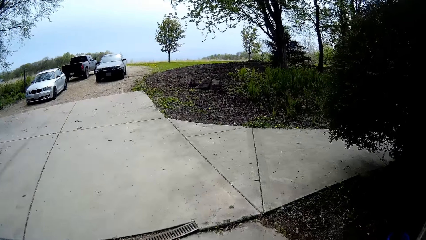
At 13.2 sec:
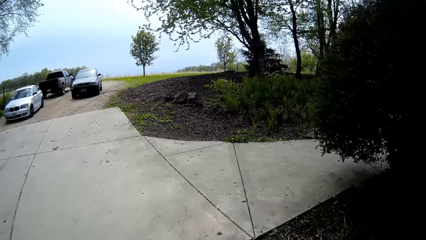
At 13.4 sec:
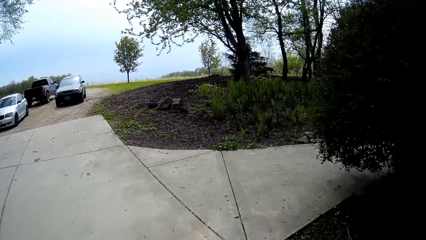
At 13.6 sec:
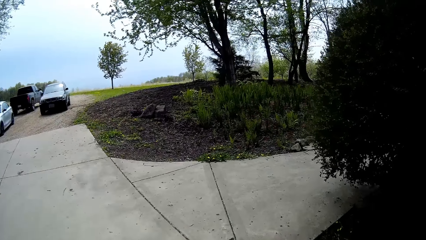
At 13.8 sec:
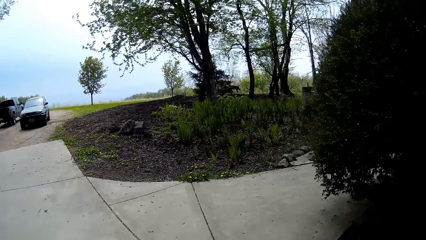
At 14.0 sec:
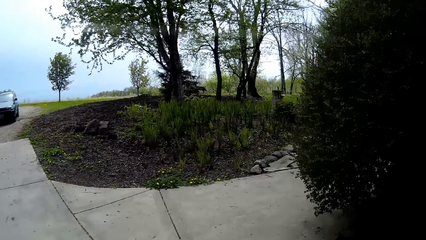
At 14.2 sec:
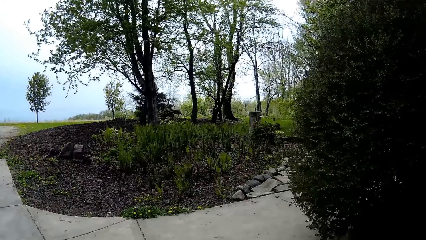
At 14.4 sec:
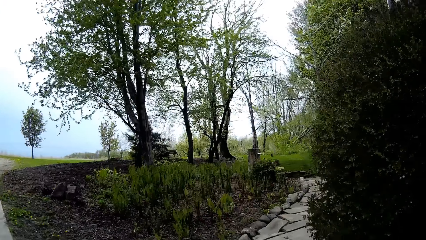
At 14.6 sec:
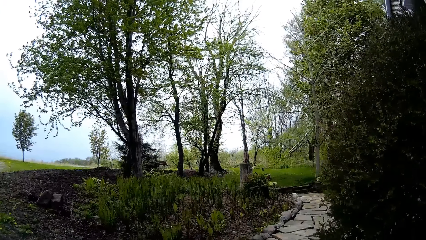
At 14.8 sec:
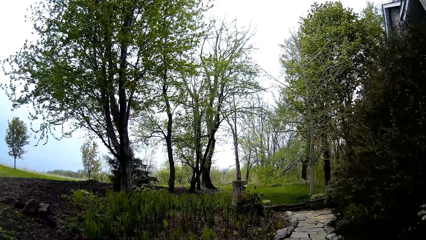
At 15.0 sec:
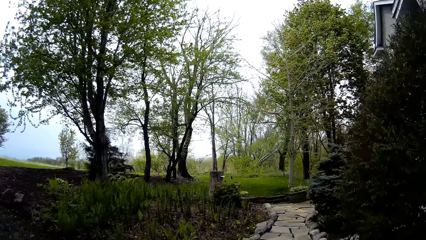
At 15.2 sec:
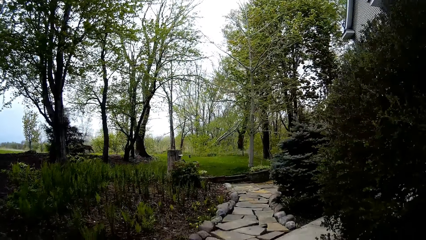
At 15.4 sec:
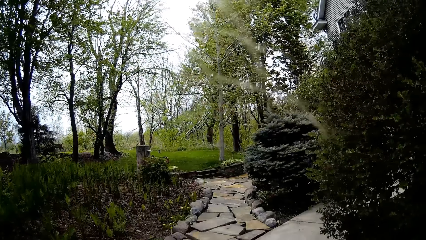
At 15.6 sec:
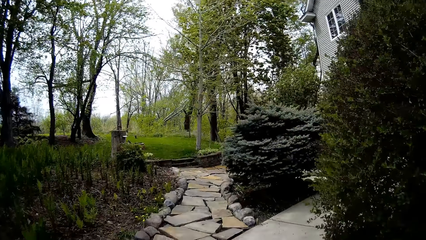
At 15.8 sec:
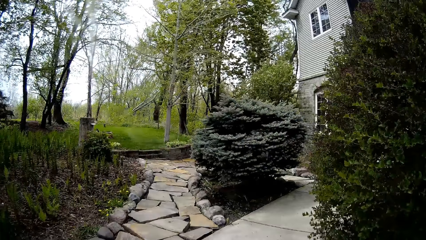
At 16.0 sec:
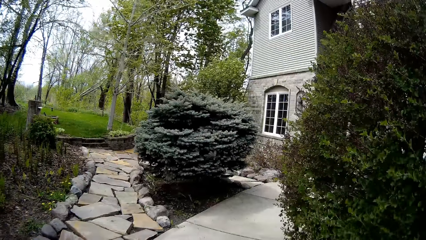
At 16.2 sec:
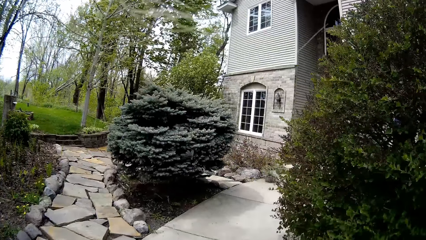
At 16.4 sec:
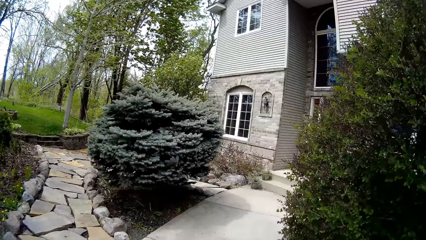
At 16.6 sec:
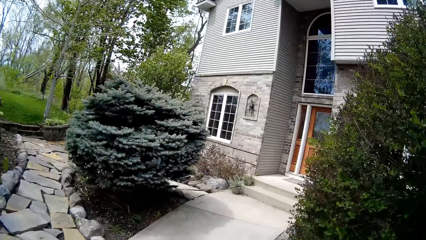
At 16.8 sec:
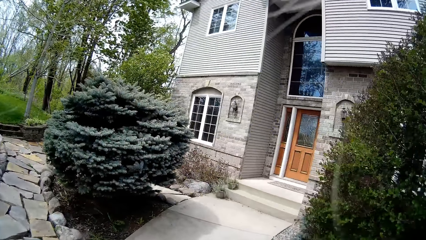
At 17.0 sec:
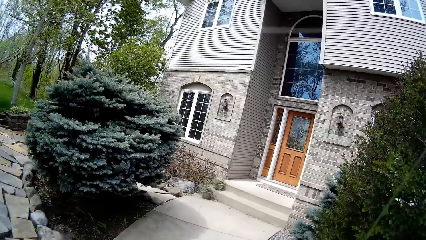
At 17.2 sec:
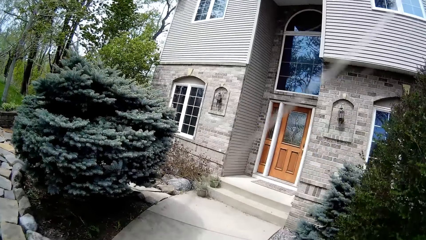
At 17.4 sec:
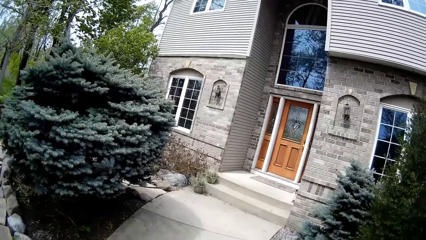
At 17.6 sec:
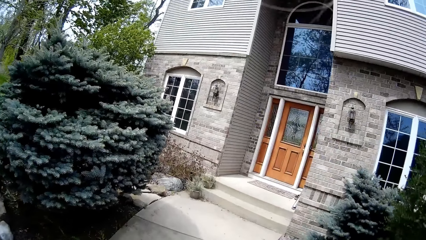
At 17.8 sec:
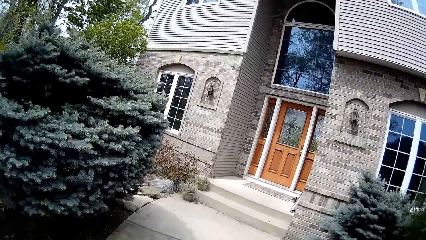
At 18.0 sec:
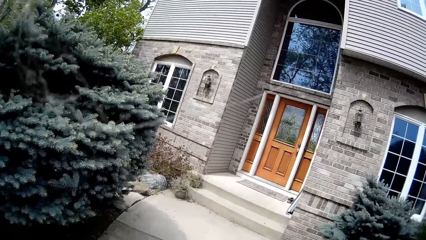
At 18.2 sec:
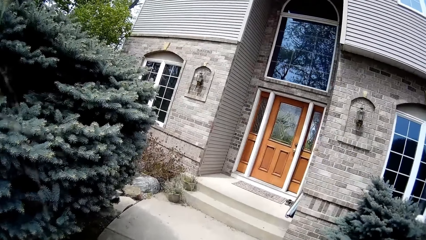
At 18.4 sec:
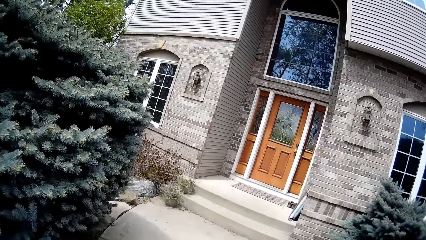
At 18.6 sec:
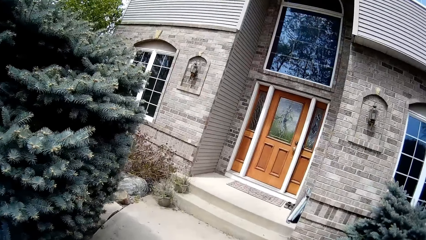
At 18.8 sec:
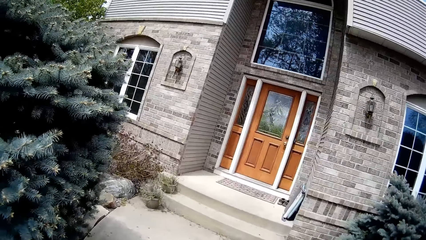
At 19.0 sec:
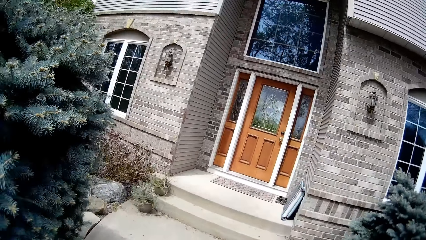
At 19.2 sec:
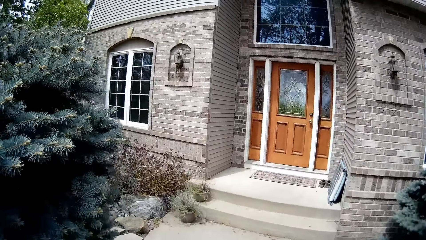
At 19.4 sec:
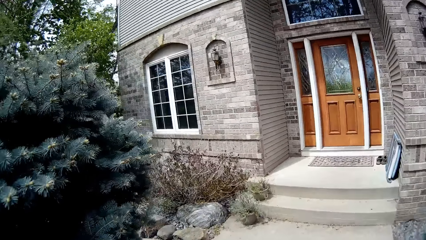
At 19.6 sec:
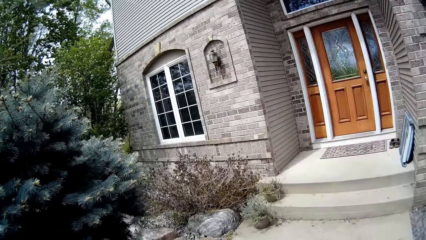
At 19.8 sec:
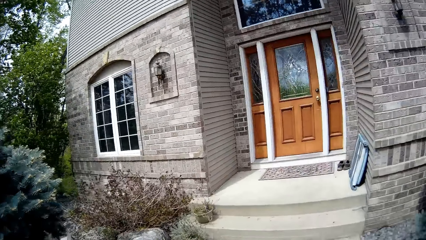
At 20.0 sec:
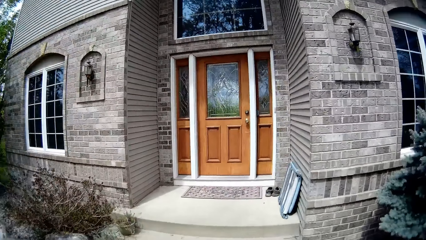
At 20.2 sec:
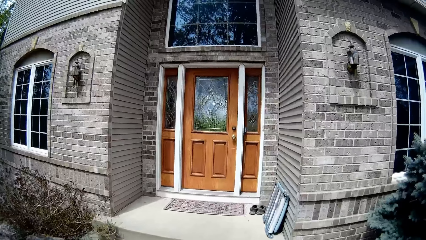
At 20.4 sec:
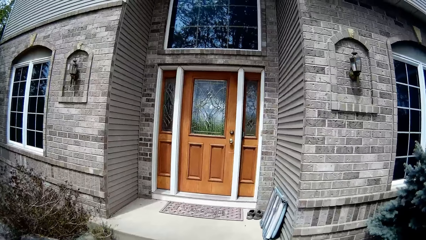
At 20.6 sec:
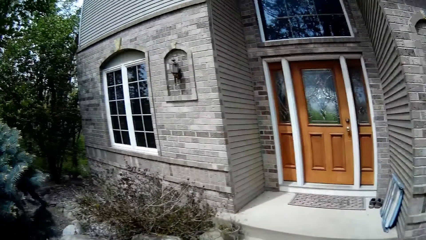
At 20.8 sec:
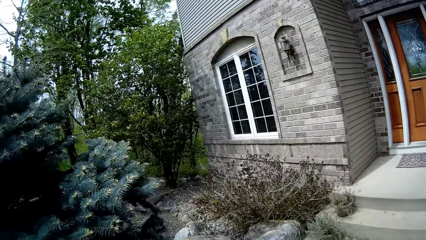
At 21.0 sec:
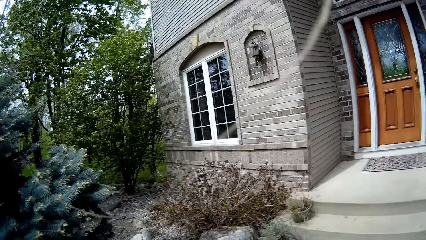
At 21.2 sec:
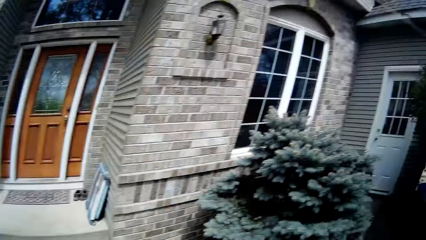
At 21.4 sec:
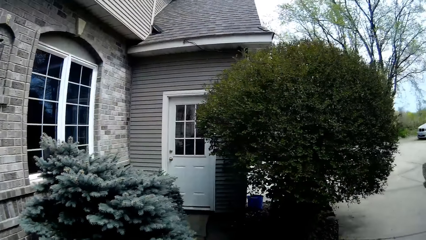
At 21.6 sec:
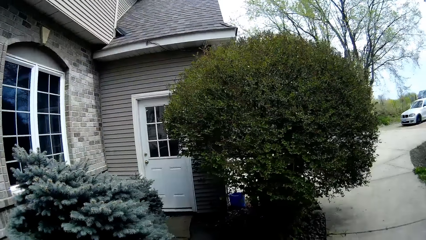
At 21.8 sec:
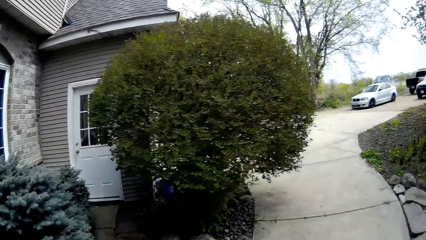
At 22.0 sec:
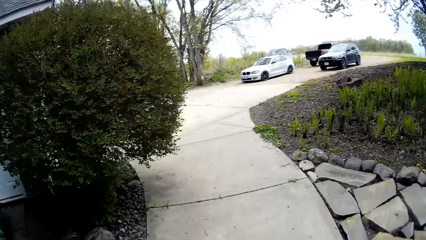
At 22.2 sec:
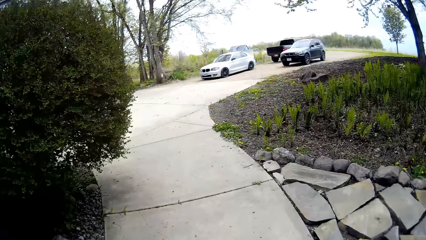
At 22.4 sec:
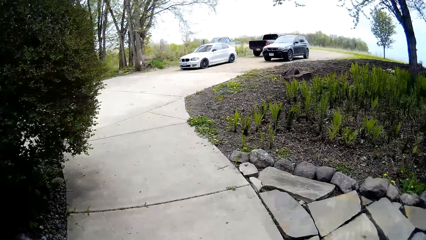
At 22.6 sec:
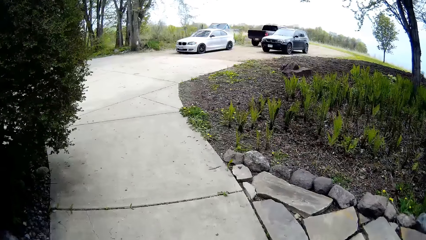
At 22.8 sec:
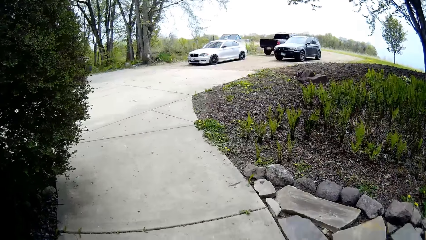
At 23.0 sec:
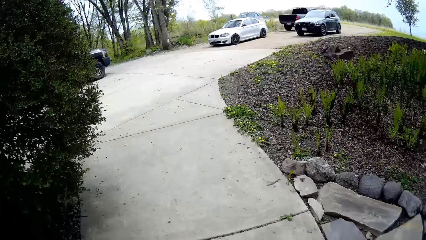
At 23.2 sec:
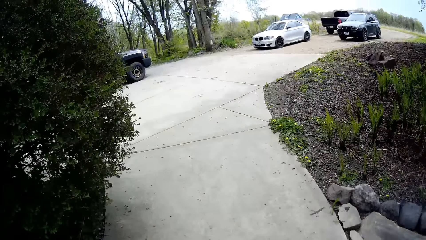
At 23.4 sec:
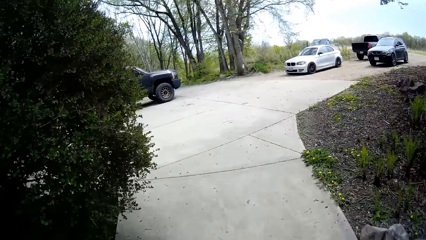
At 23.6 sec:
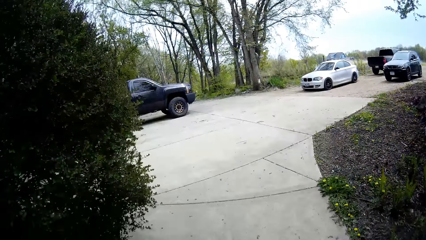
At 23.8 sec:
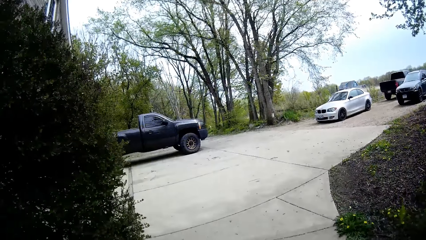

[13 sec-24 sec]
The camera wearer walks outside from the workshop. They walk into the workshop.

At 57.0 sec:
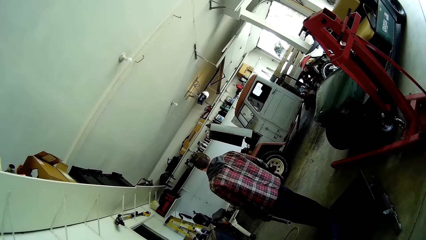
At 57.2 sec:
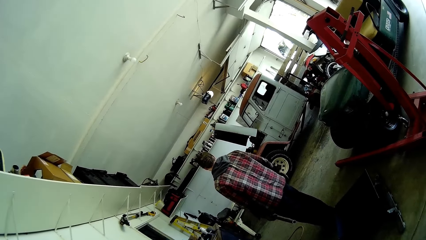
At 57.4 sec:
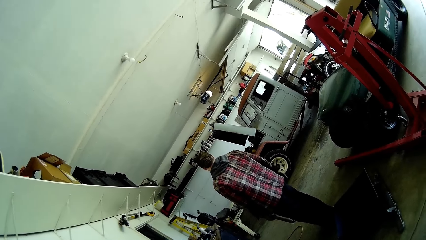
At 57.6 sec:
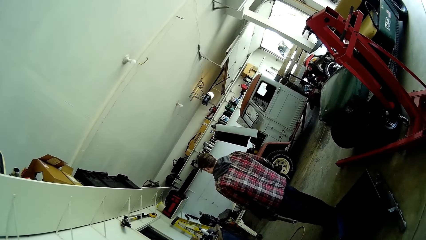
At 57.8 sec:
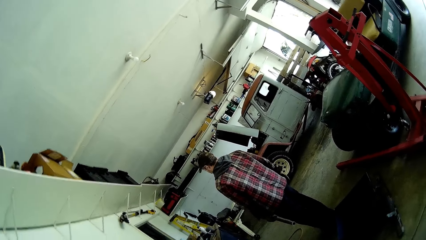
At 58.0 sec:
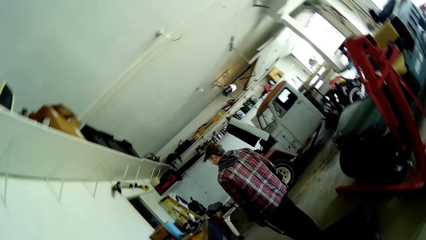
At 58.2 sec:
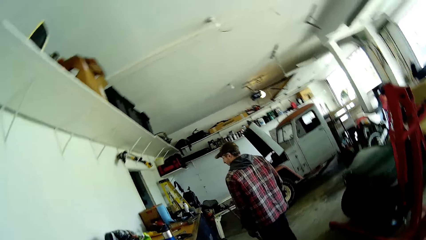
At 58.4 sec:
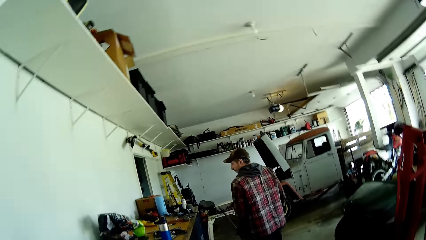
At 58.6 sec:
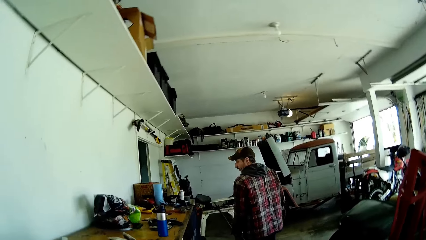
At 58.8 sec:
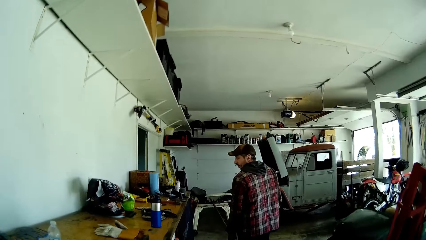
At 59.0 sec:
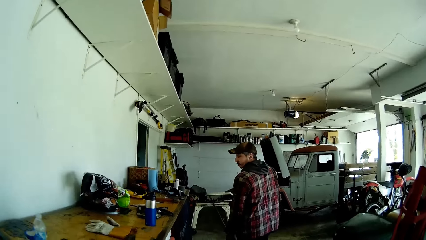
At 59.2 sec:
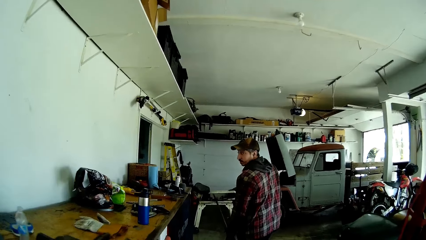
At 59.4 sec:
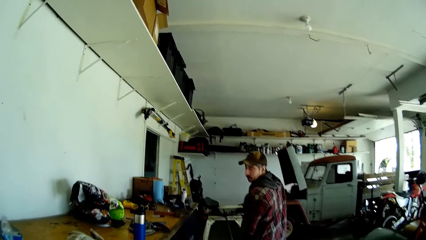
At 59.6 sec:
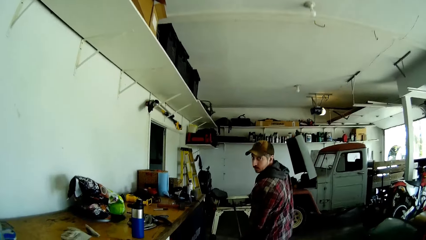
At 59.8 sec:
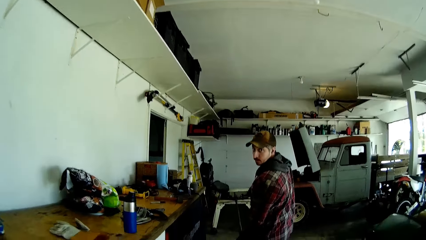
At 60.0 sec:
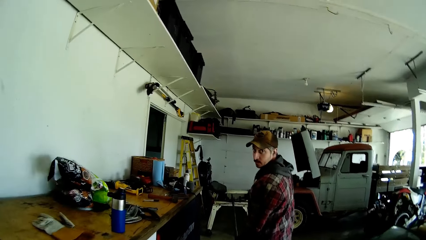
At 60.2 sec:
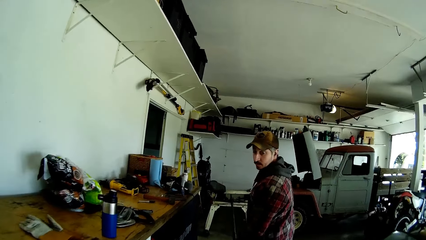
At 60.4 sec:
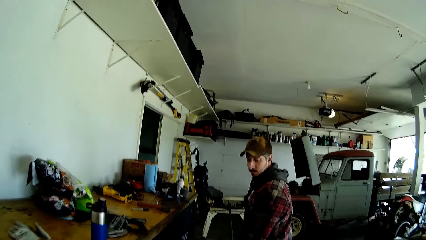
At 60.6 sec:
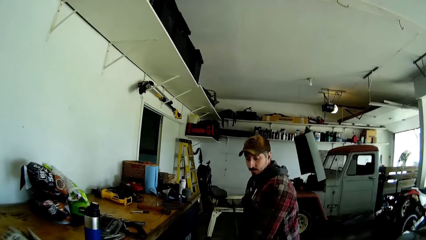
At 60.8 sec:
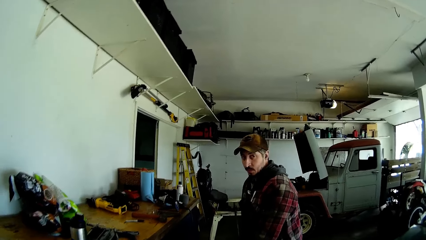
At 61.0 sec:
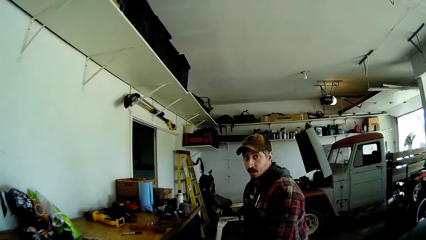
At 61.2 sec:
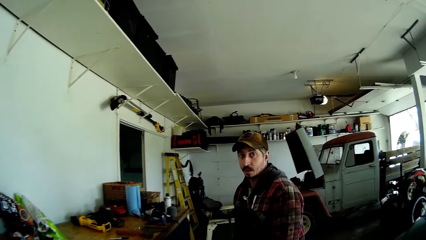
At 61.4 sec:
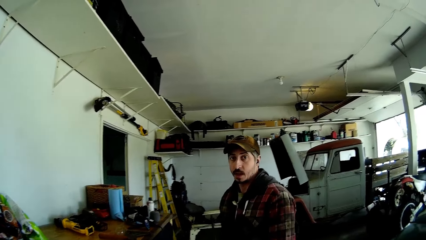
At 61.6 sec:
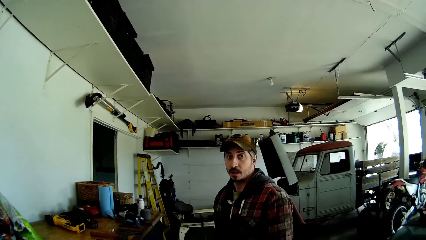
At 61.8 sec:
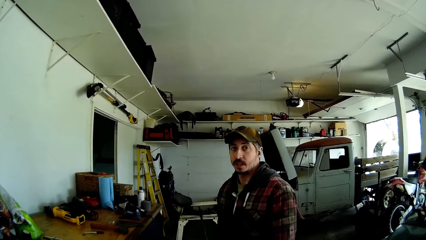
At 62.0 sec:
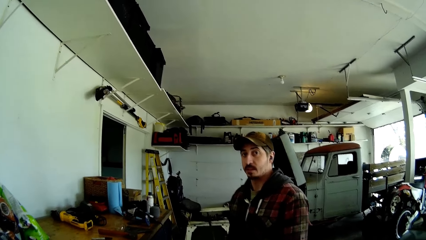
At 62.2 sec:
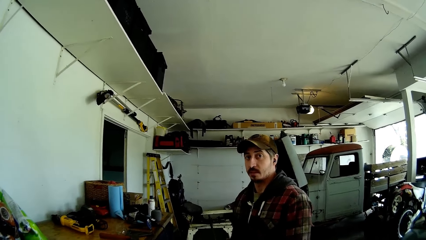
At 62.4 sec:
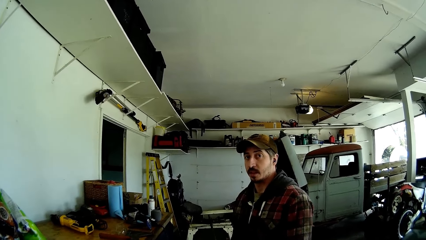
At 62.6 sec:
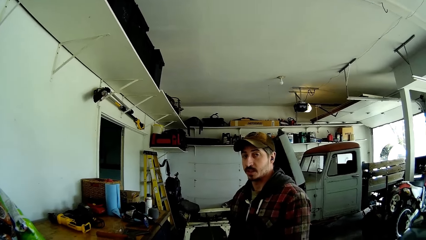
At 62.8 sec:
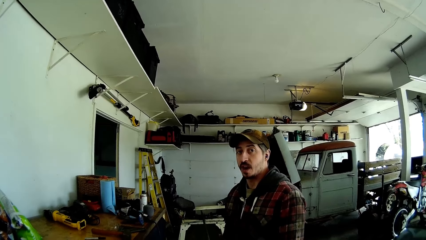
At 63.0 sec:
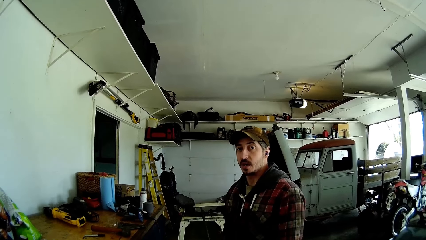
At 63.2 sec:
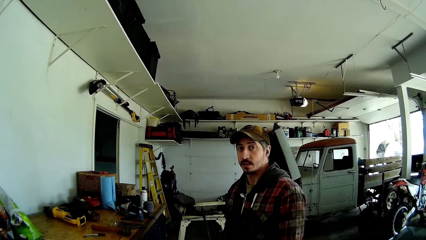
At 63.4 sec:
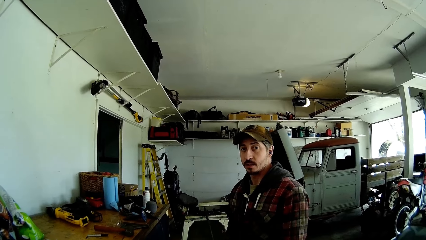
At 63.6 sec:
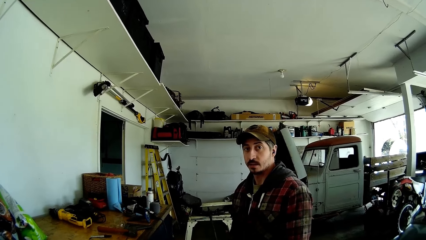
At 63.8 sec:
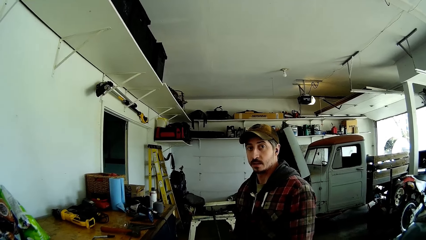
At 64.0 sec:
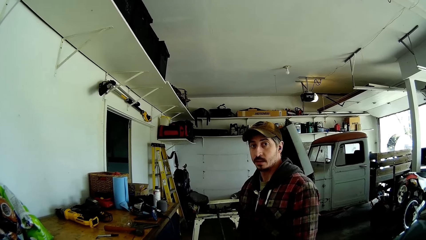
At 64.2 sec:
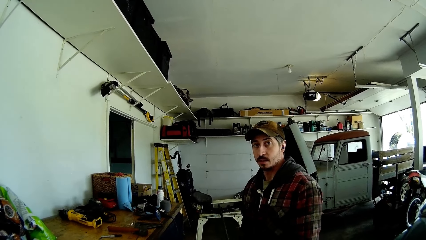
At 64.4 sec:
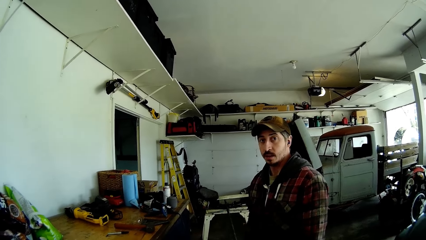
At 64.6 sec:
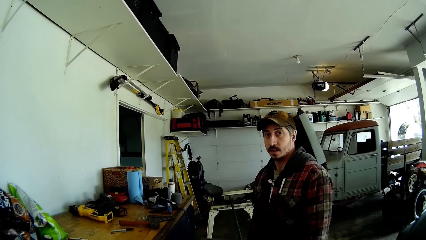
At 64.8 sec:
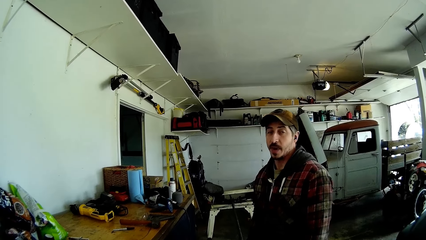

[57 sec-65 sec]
The camera wearer converses with a man. The man talks to the camera wearer.
